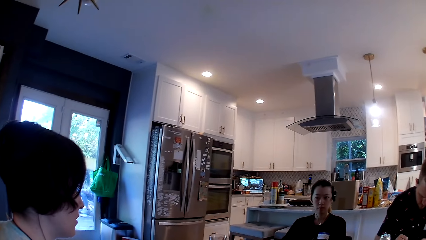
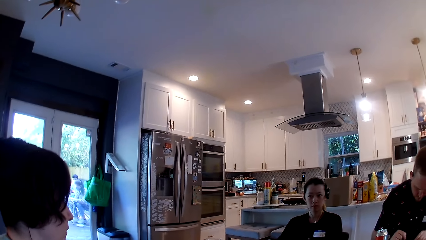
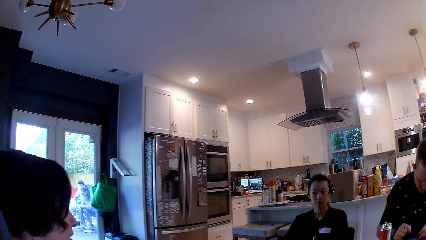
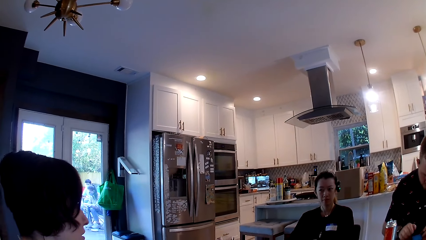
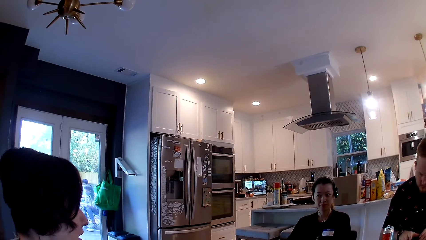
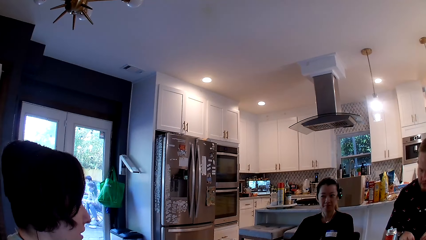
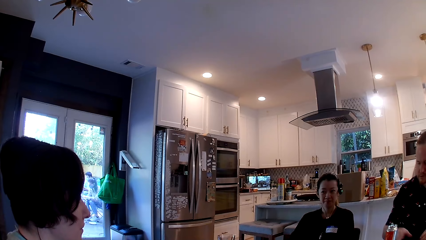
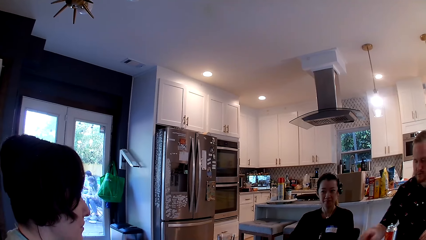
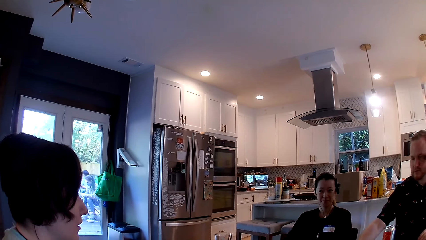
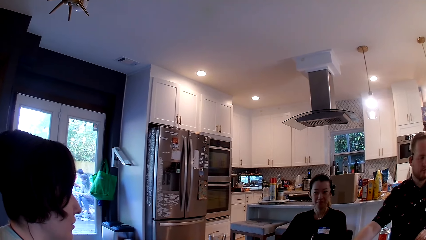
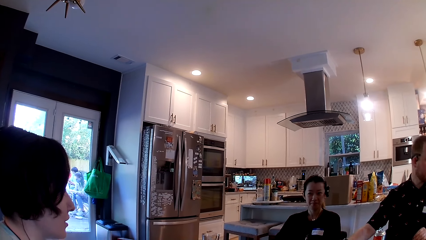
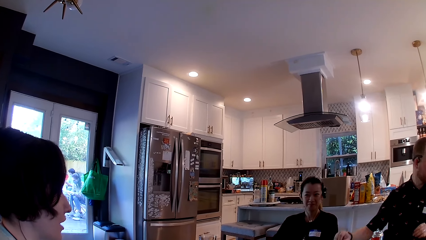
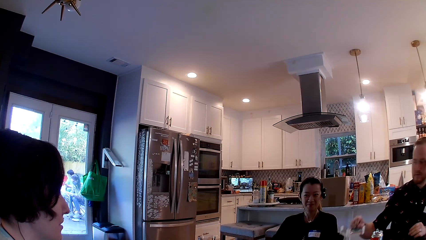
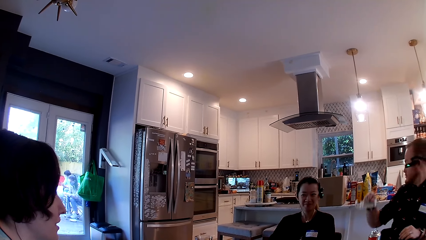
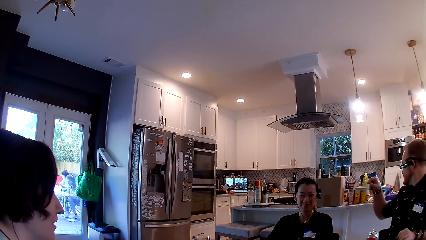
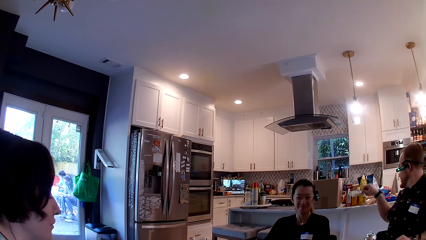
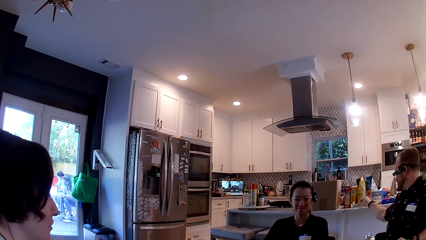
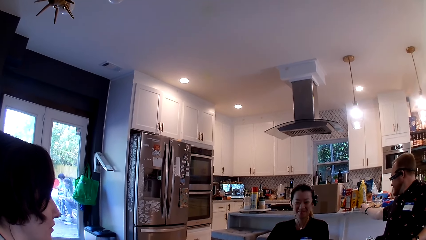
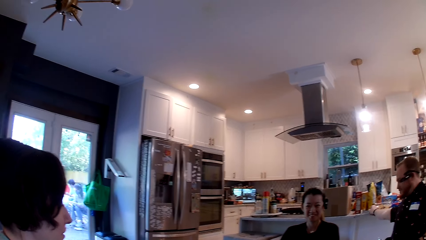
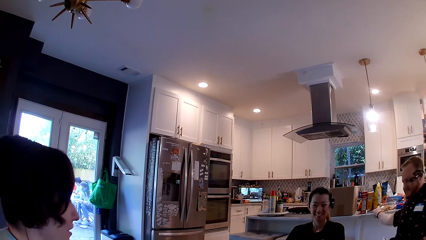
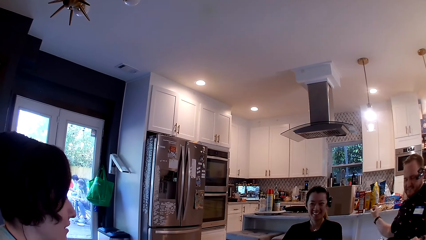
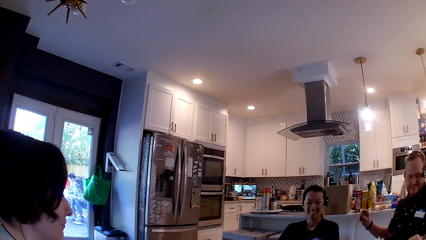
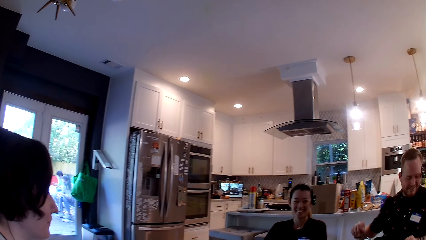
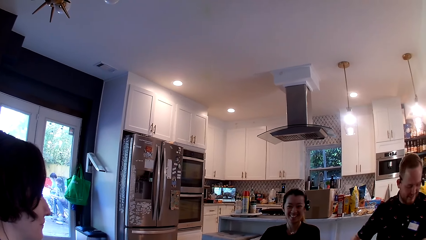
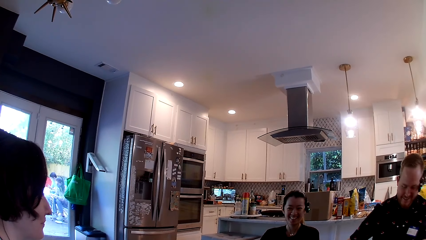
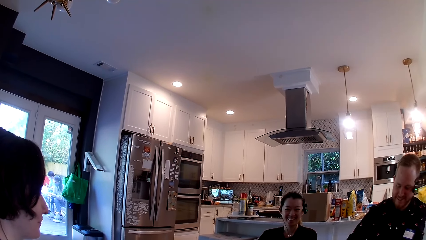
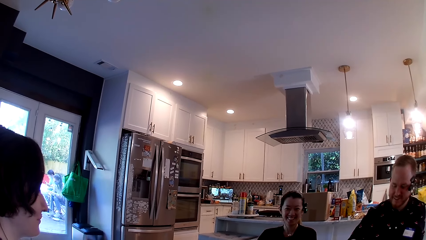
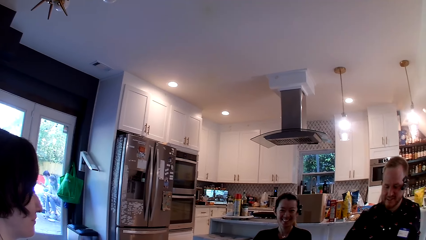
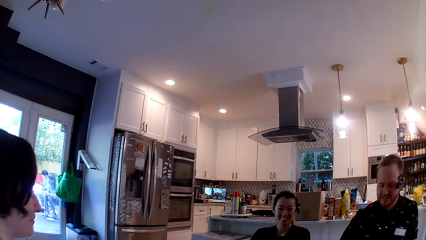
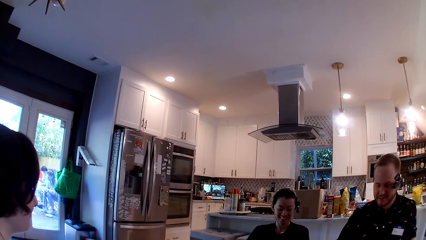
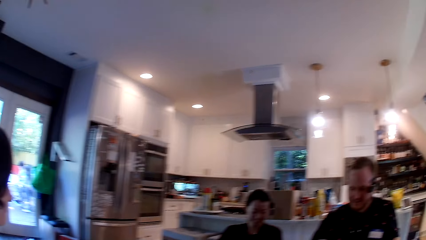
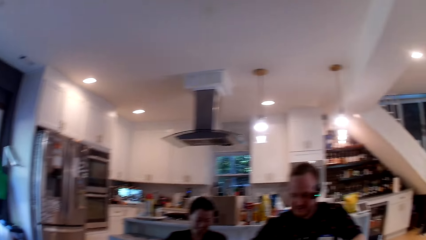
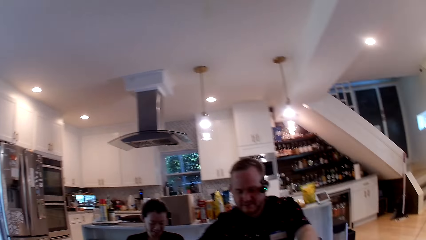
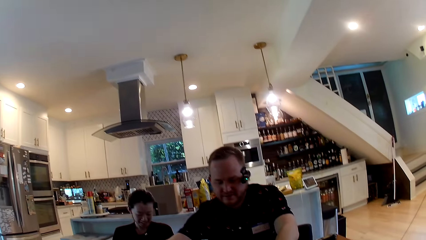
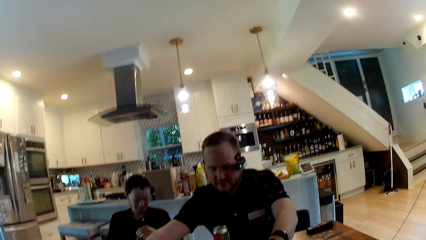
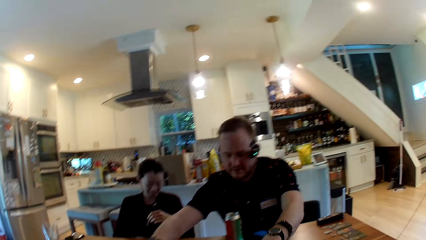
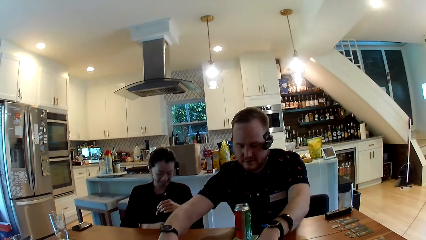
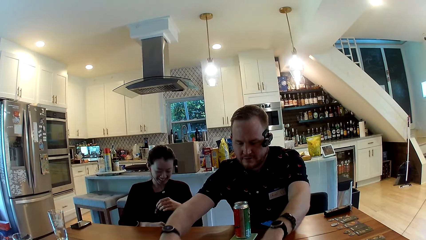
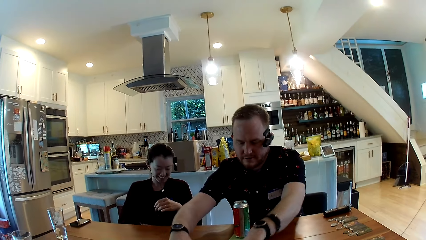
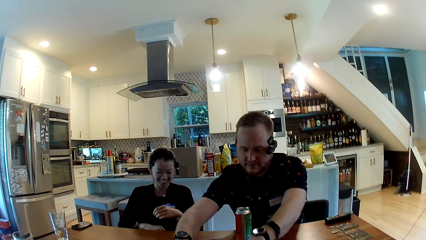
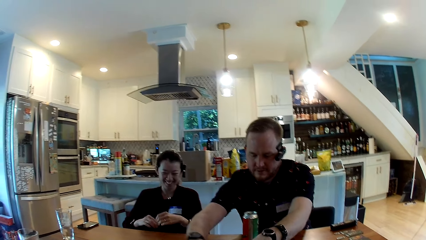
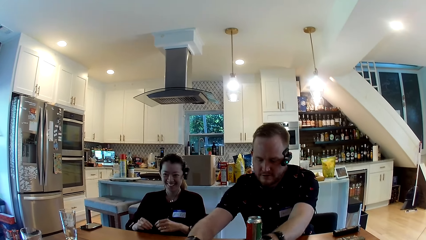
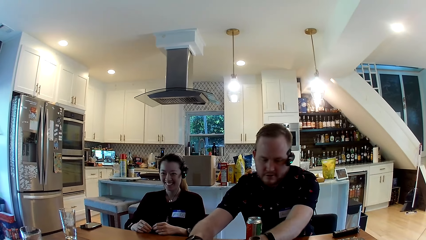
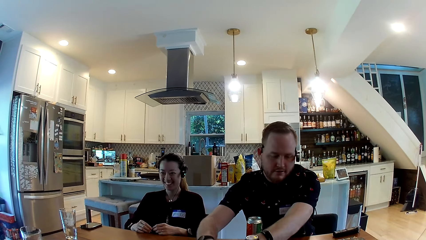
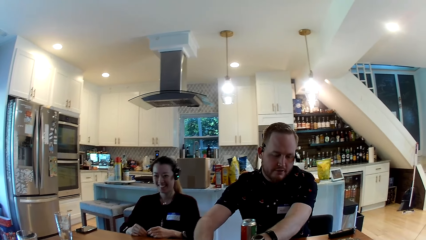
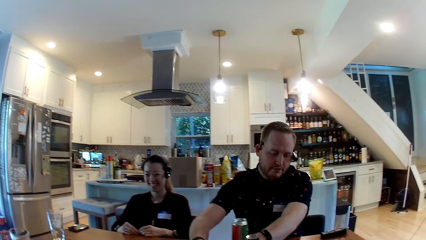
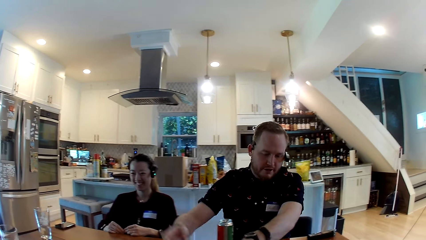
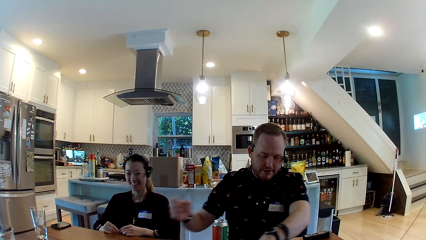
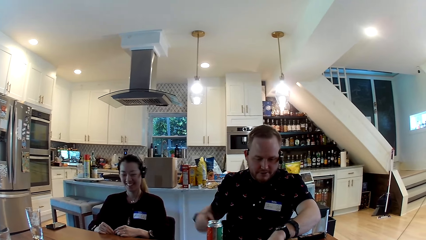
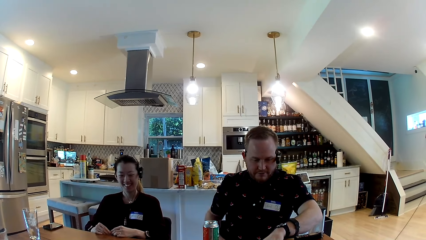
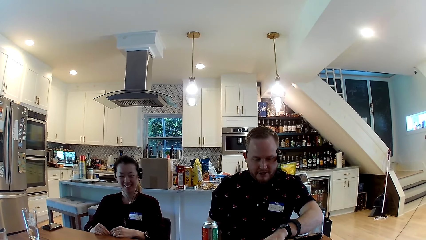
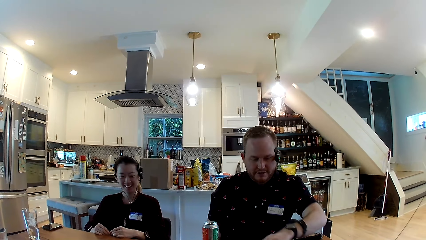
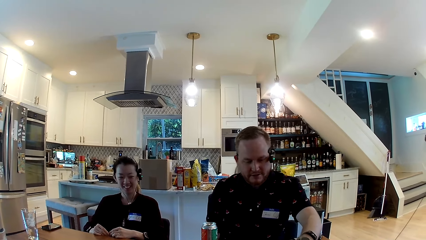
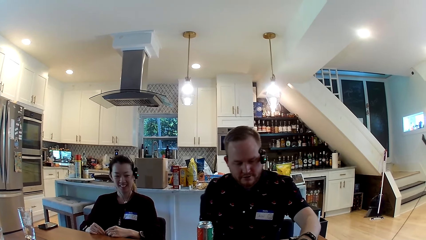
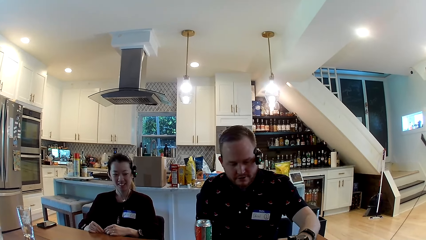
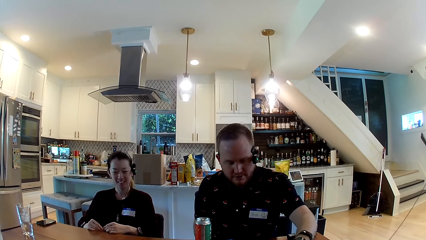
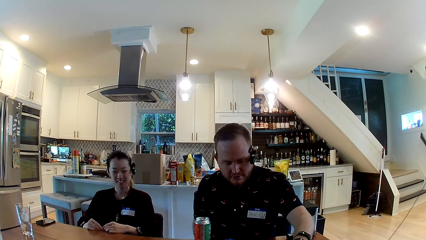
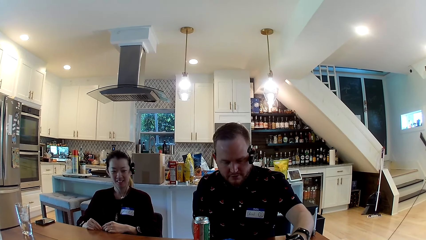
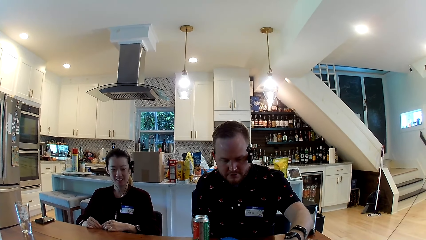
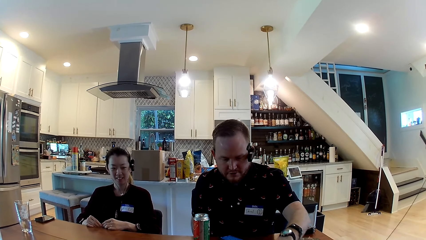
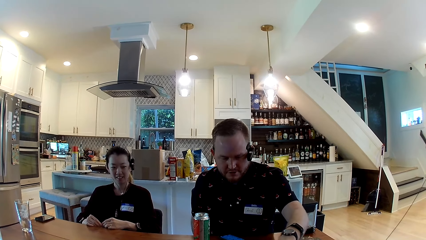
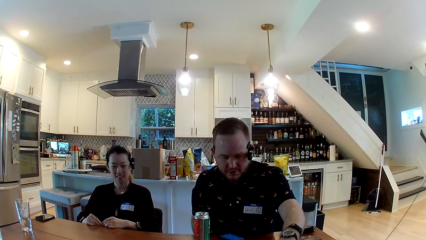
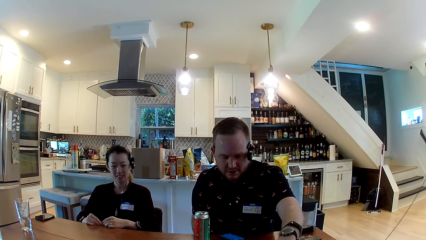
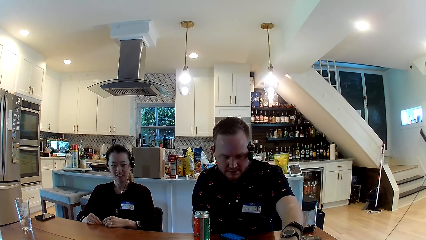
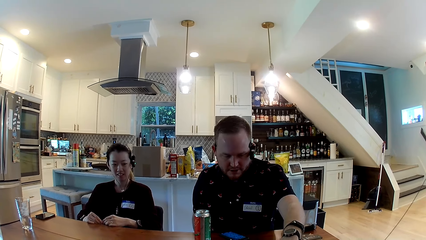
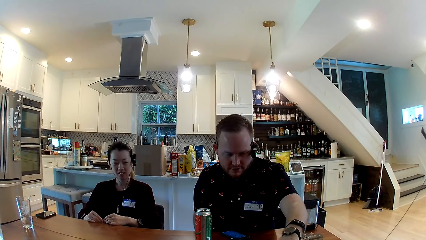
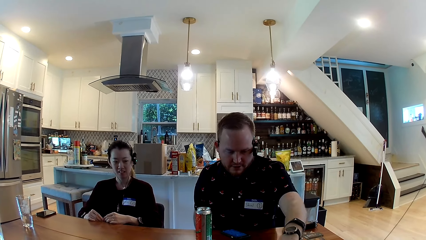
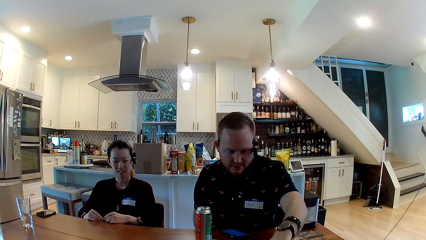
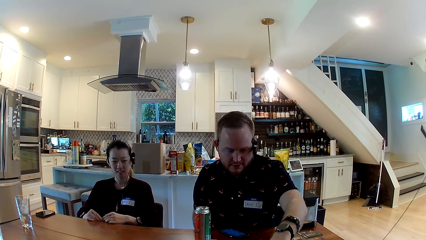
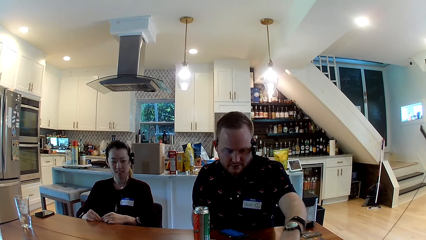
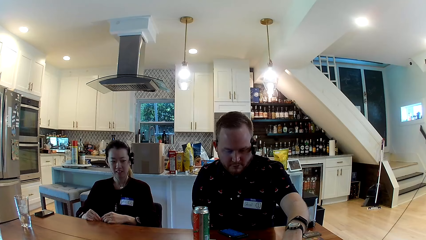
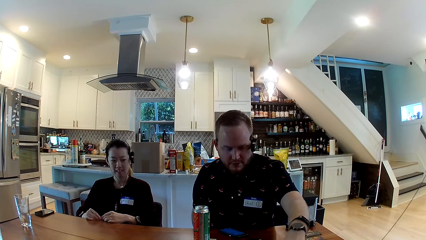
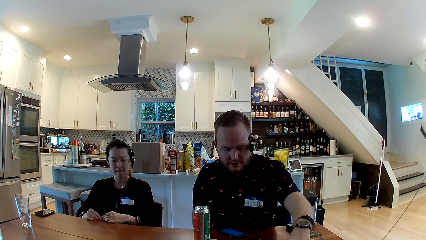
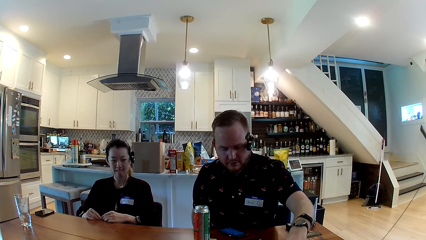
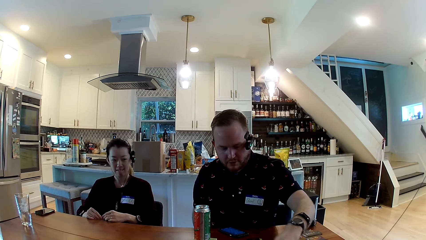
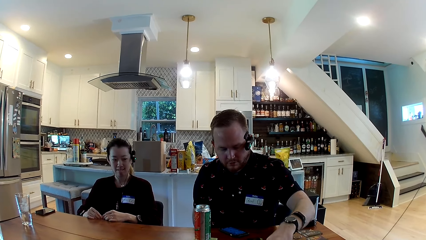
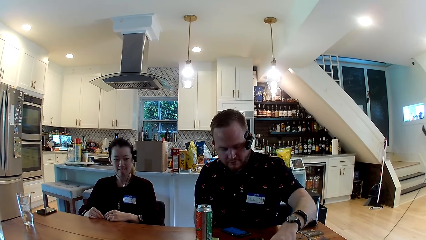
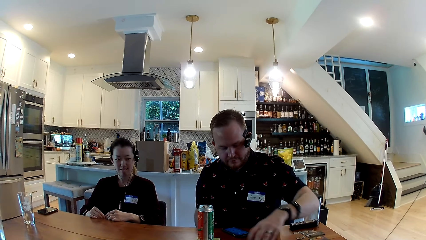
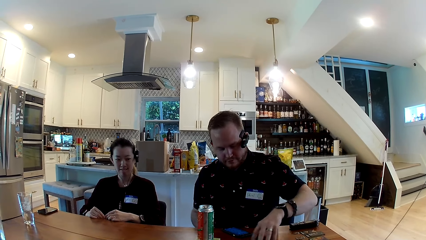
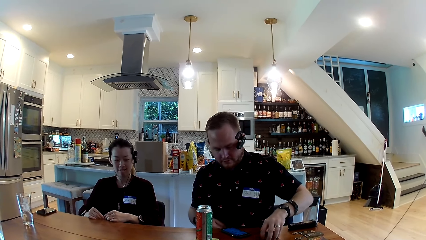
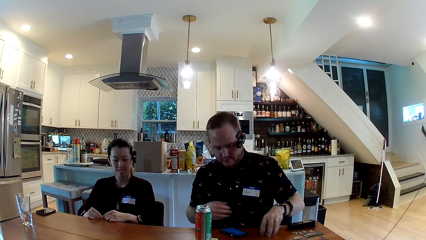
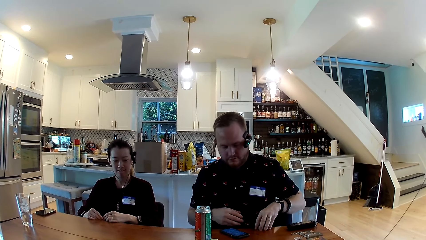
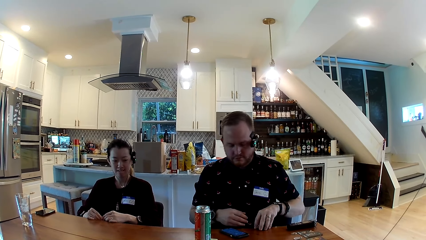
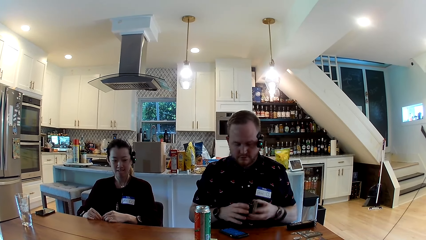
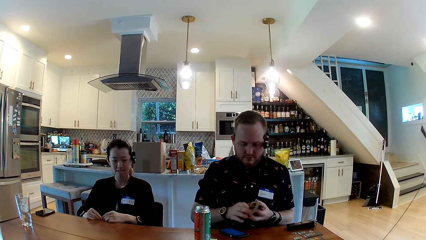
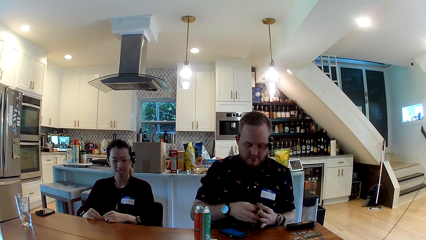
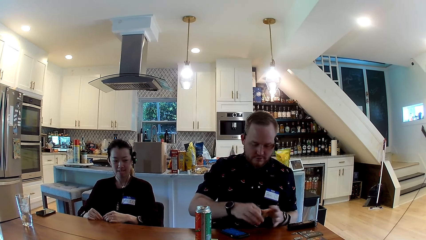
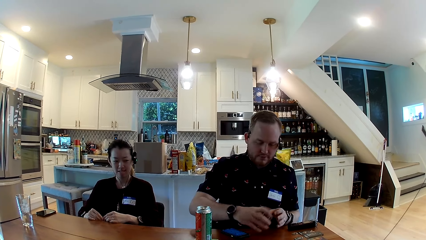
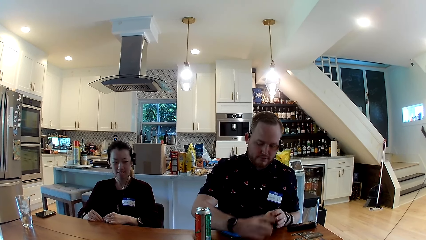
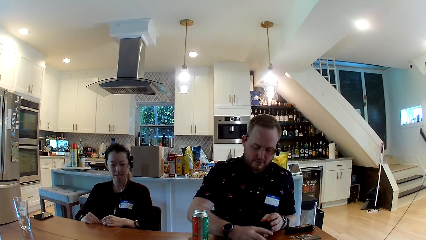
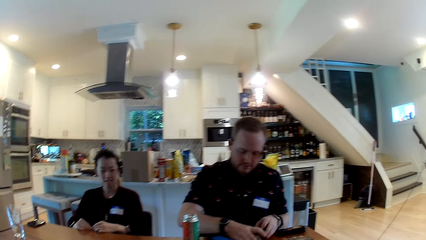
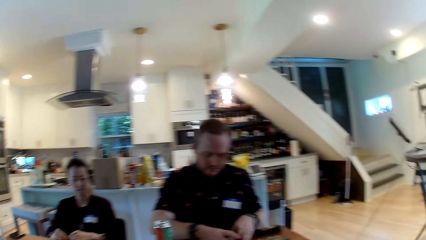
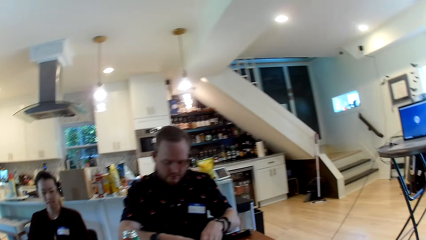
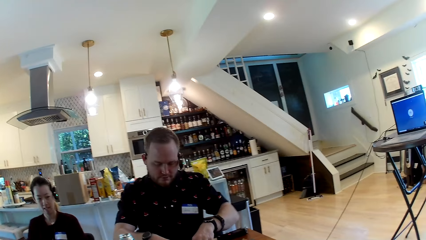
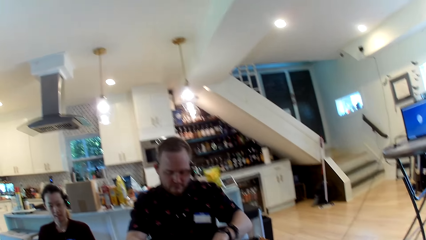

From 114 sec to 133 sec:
A person talks to another person. A man puts something on the table. The man picks the coaster holder with his right hand. The woman converses with the group of people in the dining area. The man places the coaster holder in his right hand on a kitchen counter top. The other person smiles at the first person. The man puts something on the table, and packs the game cards on the dining table with both hands. The camera wearer converses with the group of people in the dining area. The man converses with the group of people in the dining area. The man talks to the camera wearer. The man moves the game cards across the dining table with his left hand. The man arranges something on the table. The man moves the game cards across the dining table with his left hand again. The man picks the game cards from the dining table with his left hand. The man passes the game cards in his left hand to his right hand. The man arranges the cards on the table. The man places the game cards in his right hand on the dining table.
